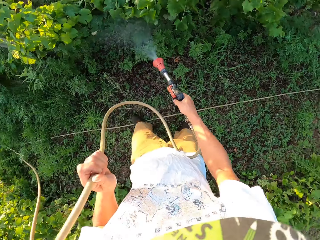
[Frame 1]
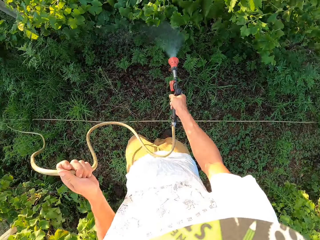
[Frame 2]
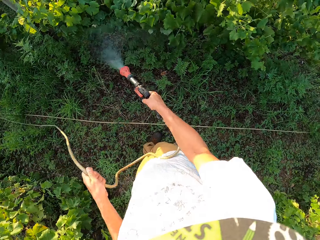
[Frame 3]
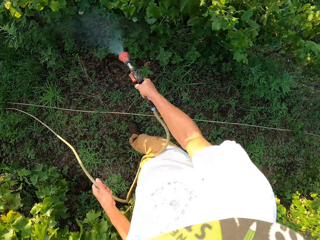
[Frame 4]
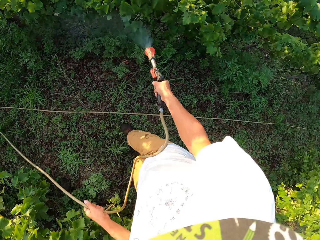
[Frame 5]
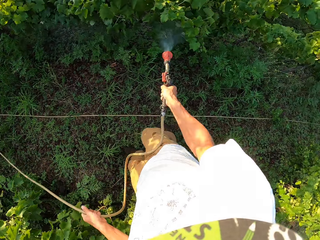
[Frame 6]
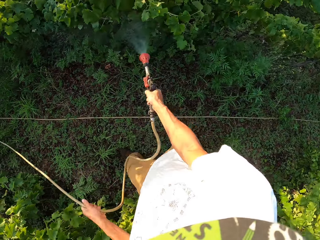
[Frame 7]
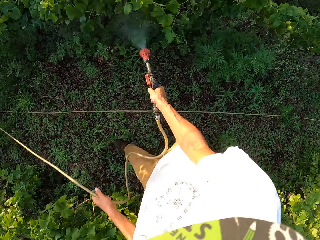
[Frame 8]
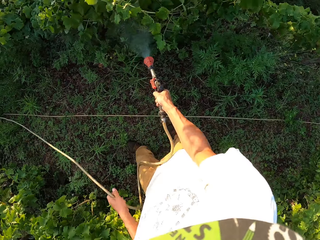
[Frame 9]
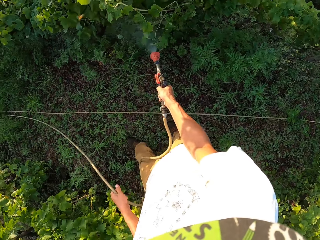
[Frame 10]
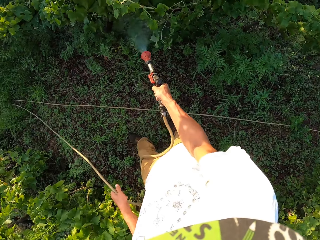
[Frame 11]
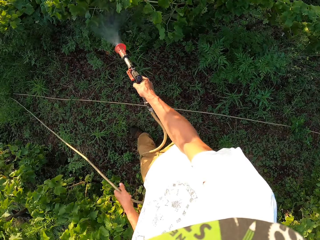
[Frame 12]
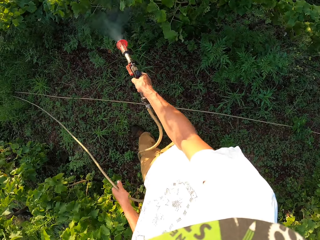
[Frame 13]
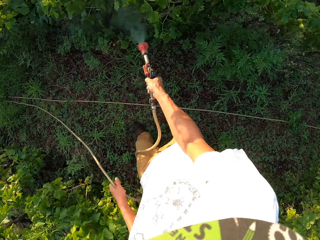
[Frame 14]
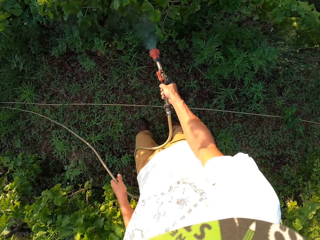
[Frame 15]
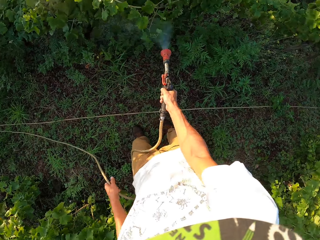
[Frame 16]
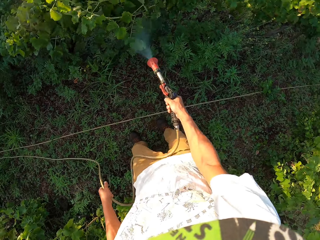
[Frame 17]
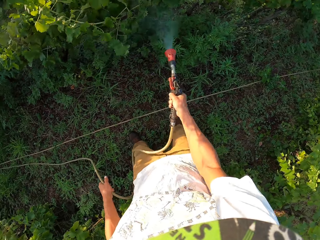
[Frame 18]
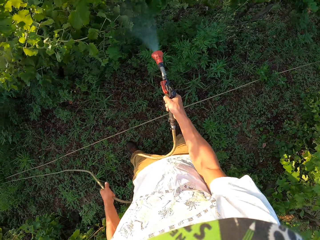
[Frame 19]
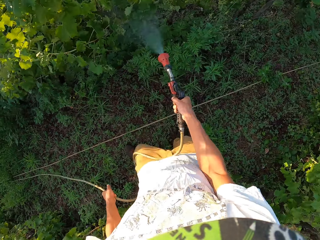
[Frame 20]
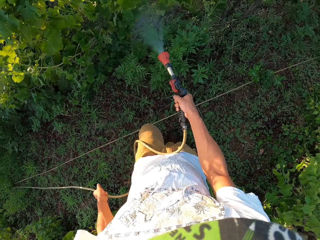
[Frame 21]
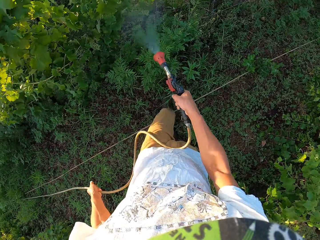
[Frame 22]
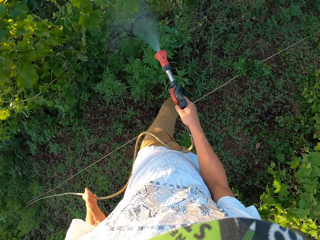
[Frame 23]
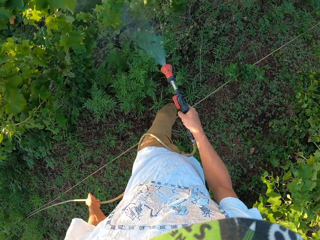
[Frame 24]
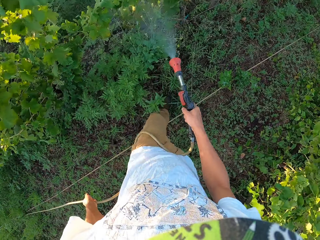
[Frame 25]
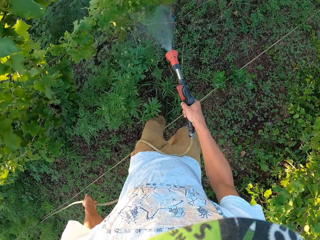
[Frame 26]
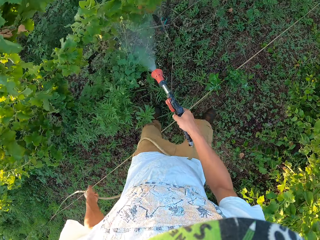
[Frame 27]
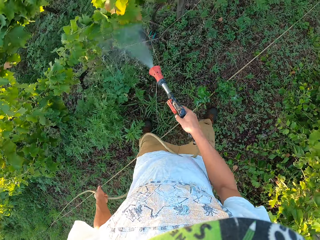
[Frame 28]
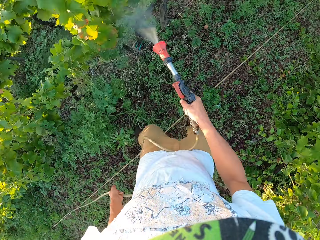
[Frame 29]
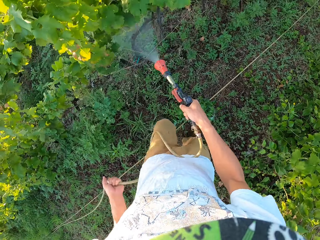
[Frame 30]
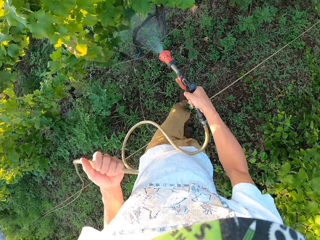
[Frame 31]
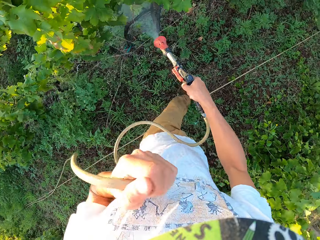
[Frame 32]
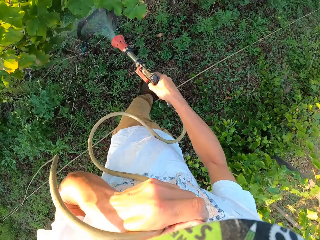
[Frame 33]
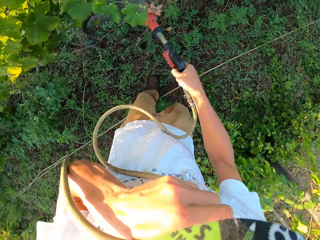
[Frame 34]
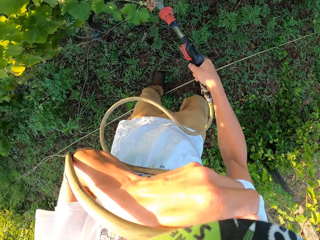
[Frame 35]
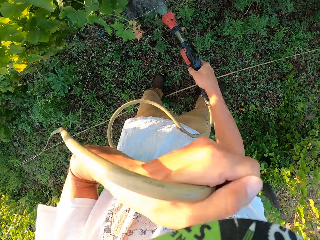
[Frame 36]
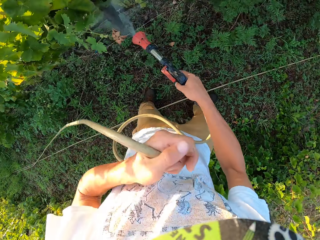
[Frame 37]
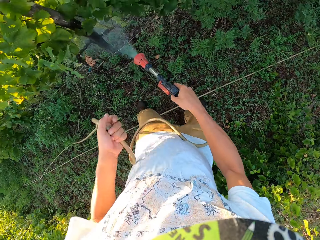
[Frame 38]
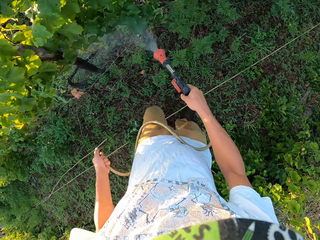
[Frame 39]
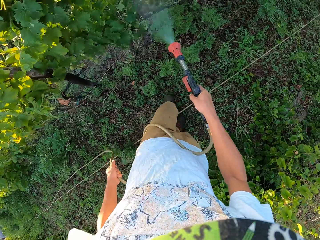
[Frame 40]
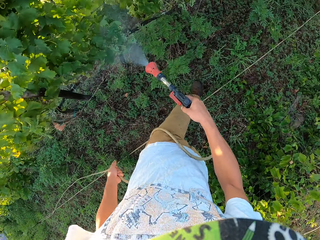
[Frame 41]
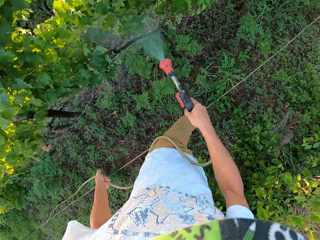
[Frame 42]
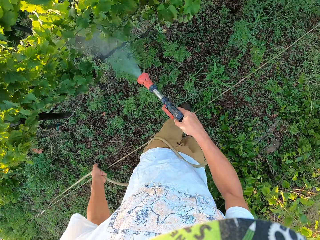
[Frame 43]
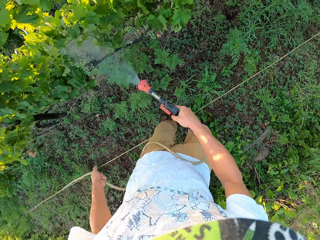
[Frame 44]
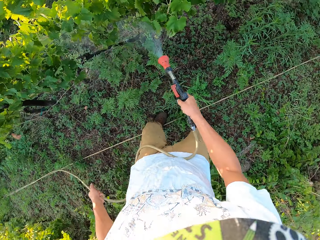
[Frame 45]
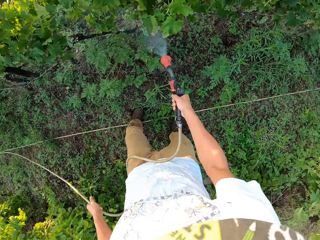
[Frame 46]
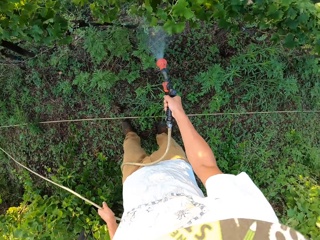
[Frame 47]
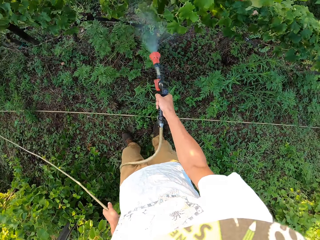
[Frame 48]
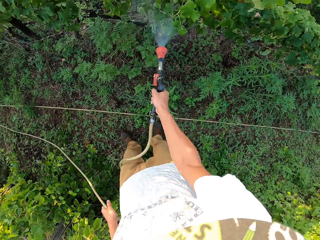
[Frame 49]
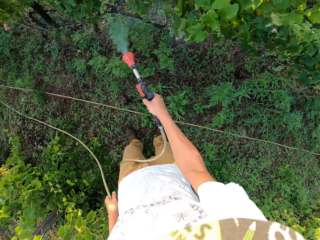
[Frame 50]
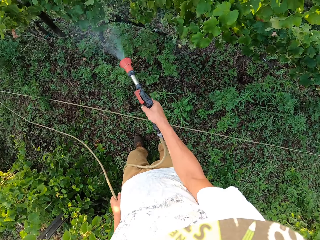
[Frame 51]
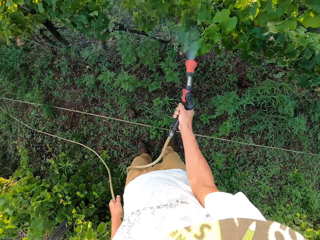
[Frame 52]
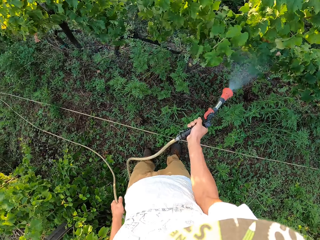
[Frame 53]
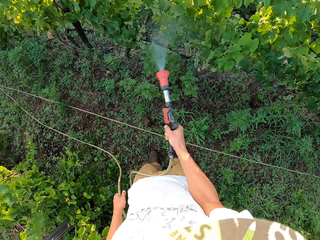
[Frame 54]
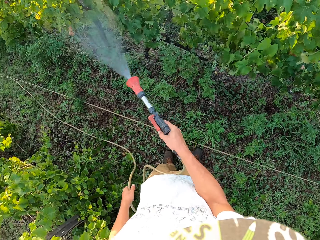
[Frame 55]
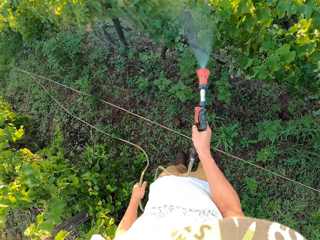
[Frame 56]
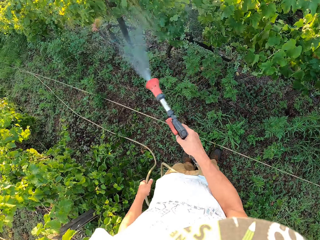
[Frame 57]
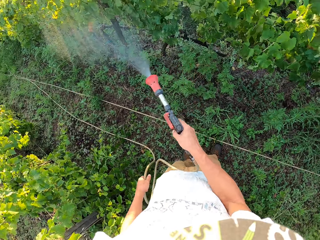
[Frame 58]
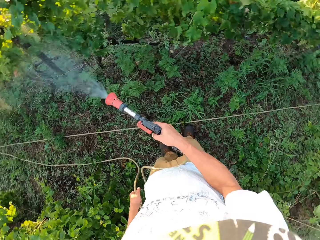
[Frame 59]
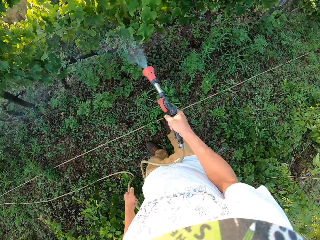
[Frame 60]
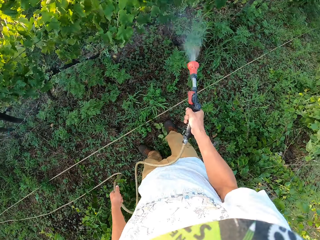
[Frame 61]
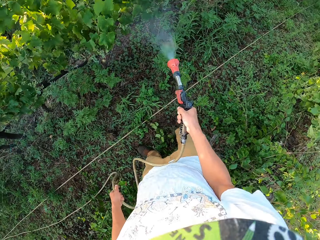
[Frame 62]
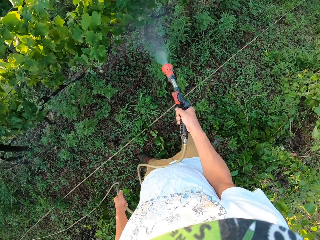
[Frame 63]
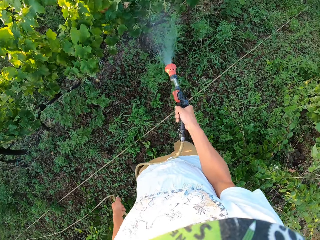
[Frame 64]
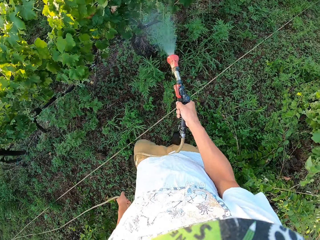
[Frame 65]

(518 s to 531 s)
The camera wearer moves the hose pipe and sprays the plants with a garden hose. They move up the garden hose and spray the plants with the garden hose.

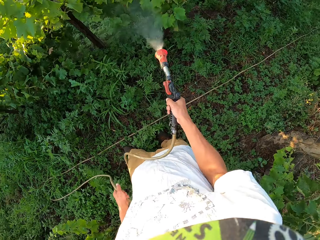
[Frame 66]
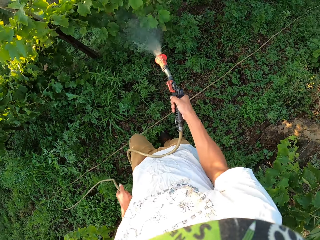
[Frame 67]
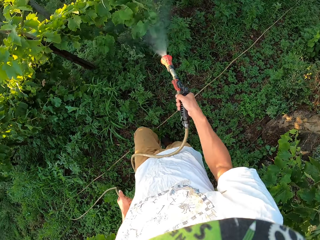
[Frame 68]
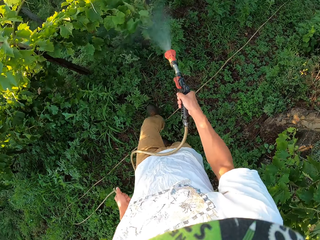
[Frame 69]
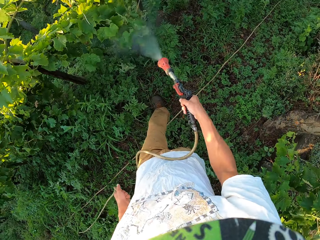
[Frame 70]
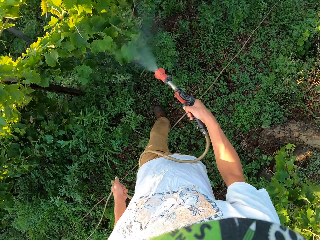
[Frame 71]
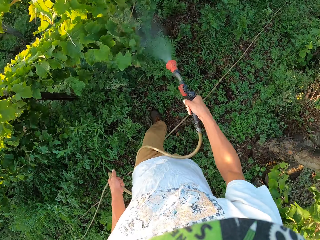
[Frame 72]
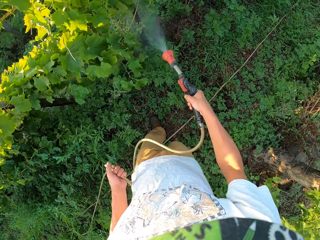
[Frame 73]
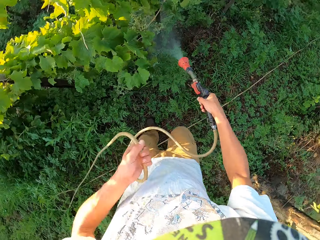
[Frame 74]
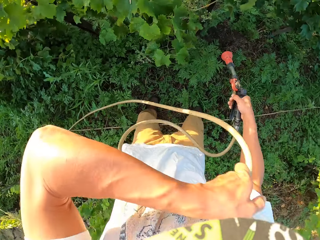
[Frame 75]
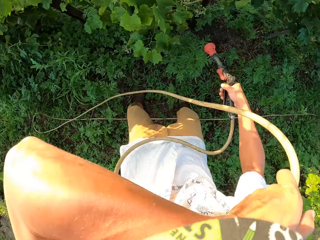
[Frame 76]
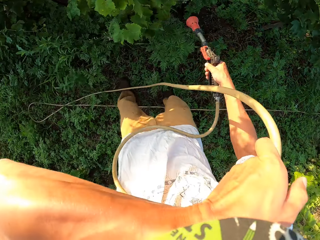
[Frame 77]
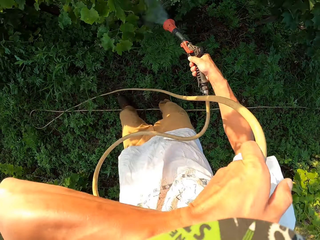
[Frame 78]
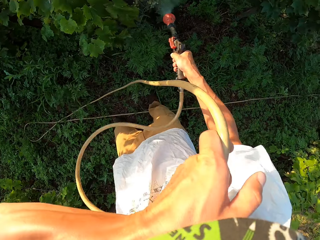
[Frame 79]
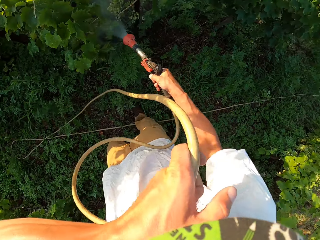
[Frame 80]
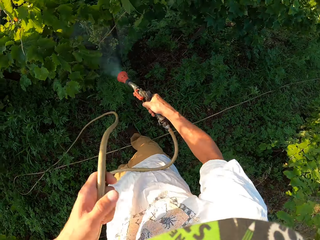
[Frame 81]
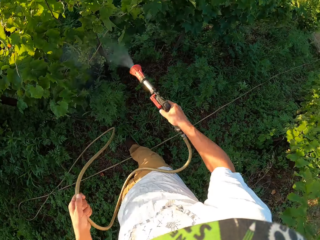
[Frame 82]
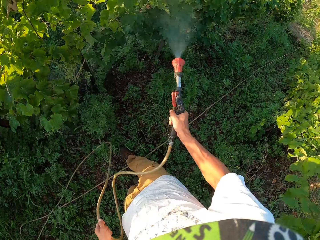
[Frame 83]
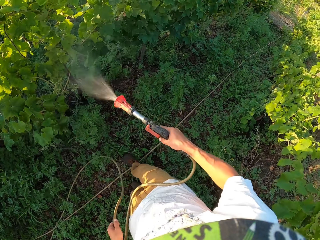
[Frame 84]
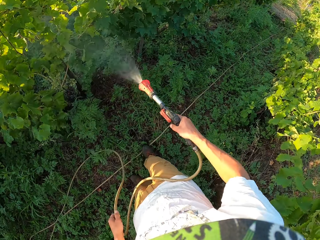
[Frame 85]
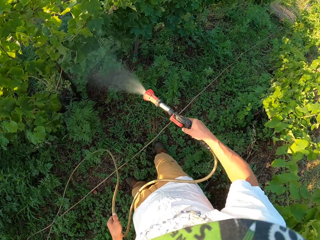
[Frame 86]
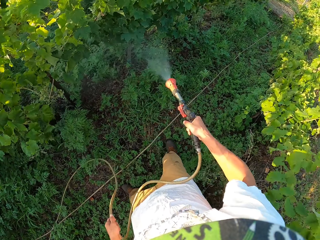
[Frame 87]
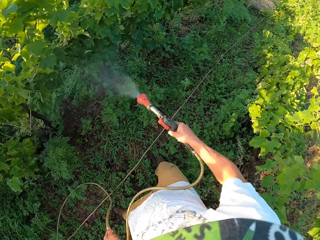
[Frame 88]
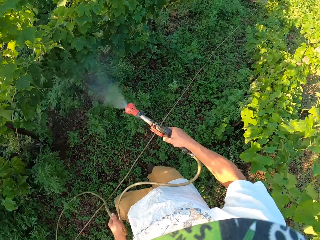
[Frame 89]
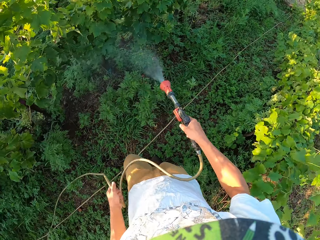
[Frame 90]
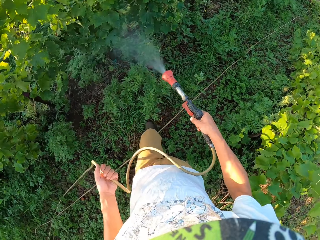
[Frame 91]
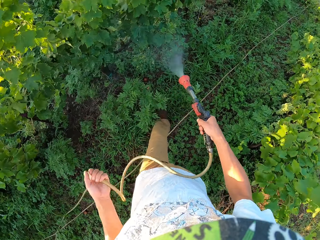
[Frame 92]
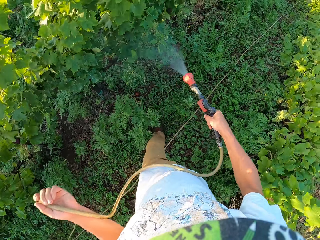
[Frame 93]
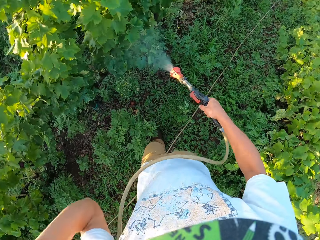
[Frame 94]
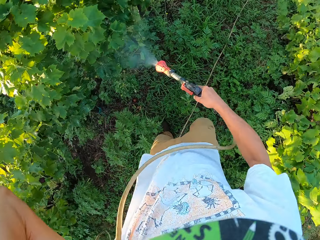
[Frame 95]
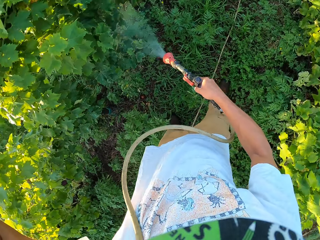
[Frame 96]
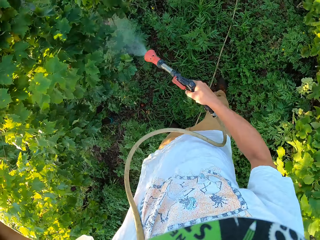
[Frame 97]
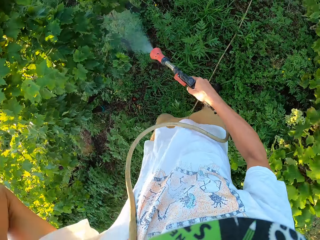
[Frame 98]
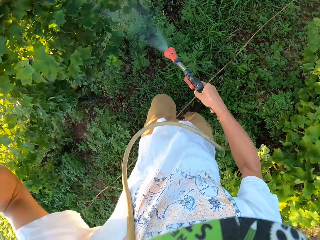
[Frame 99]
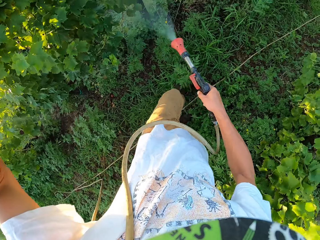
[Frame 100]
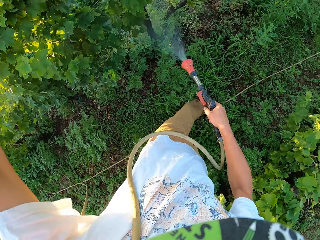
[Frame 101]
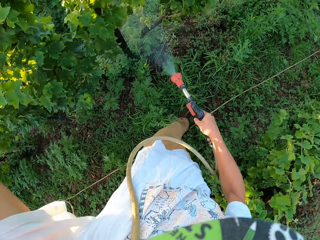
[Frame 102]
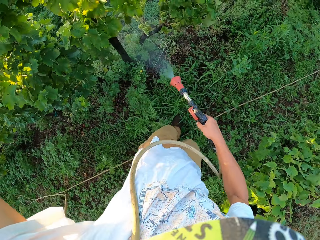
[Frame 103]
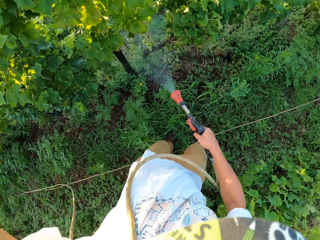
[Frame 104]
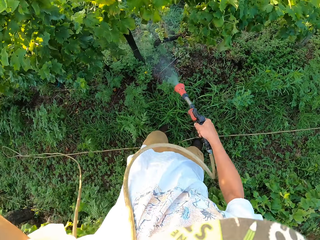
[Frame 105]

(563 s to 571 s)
The camera wearer uses his left hand to clean his face. He raises his left hand. He raises the hand sprayer's pipe. He was in a garden with a garden hose. He sprayed water around the garden with the garden hose.
